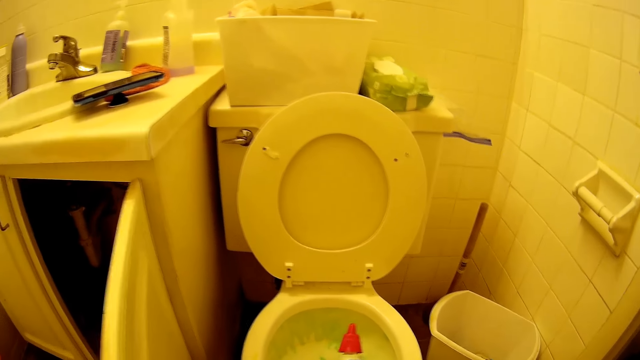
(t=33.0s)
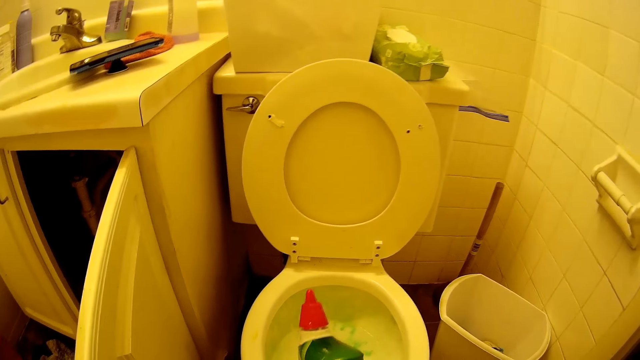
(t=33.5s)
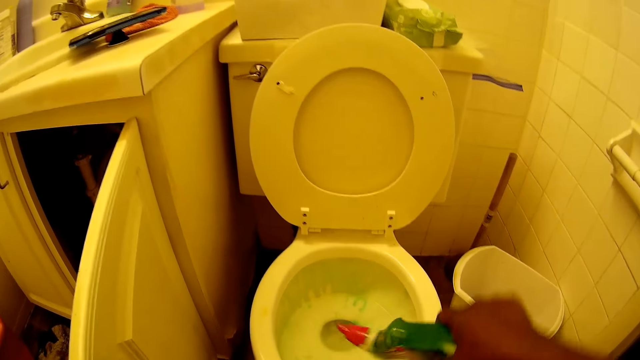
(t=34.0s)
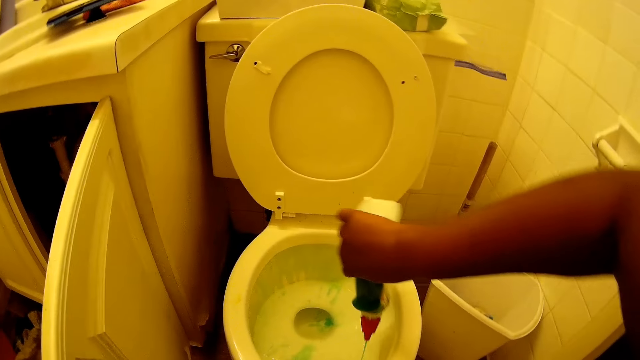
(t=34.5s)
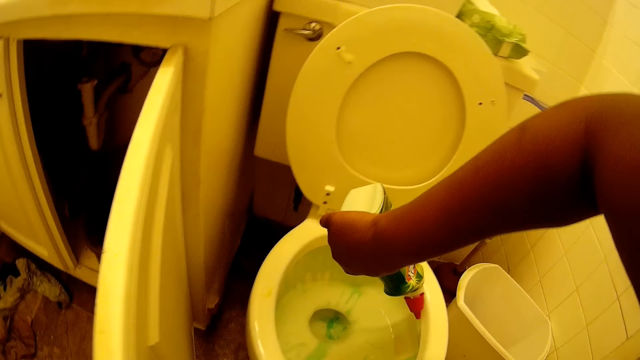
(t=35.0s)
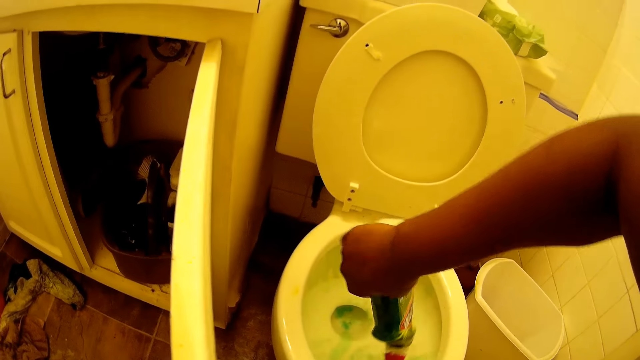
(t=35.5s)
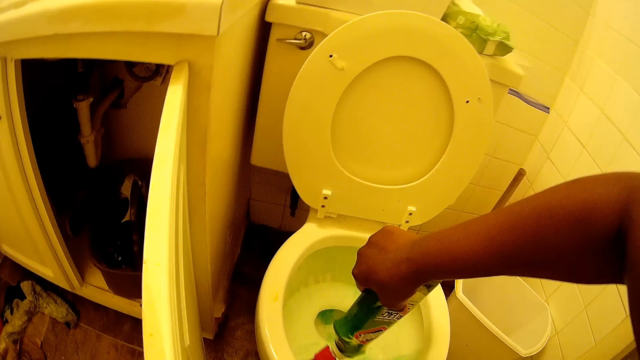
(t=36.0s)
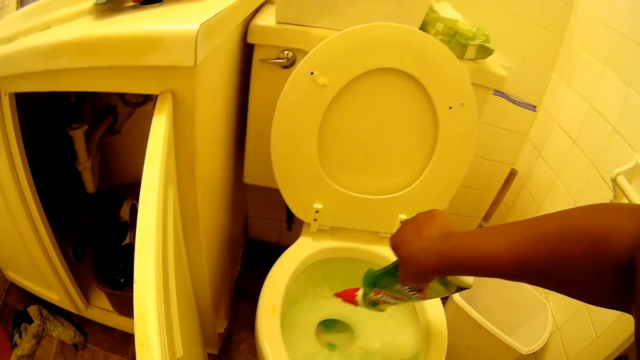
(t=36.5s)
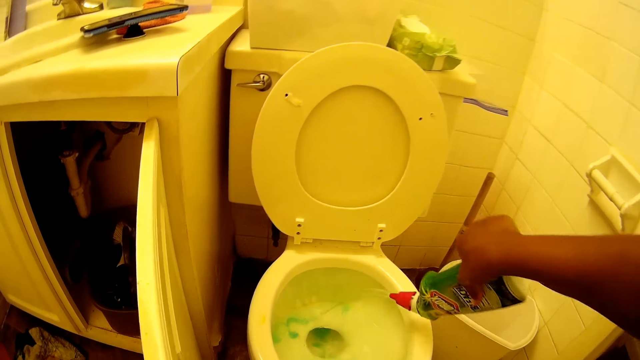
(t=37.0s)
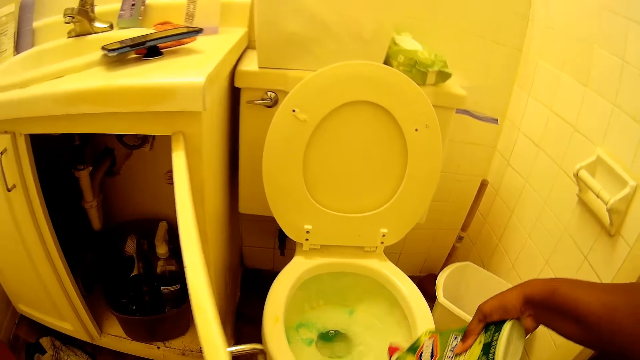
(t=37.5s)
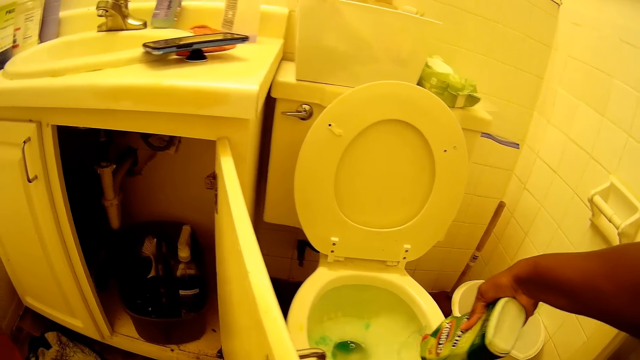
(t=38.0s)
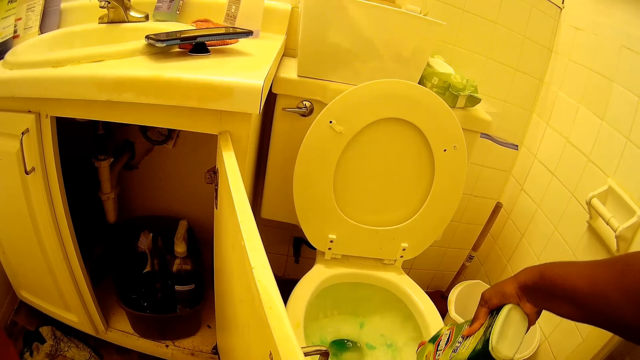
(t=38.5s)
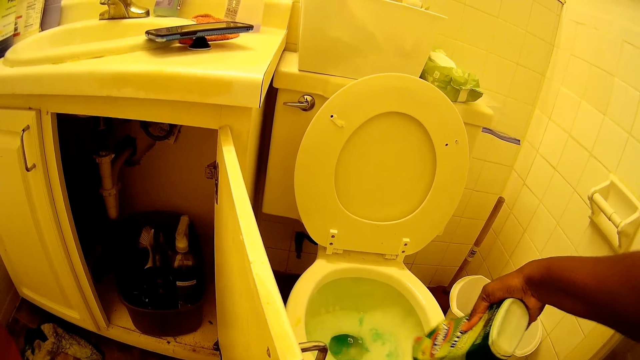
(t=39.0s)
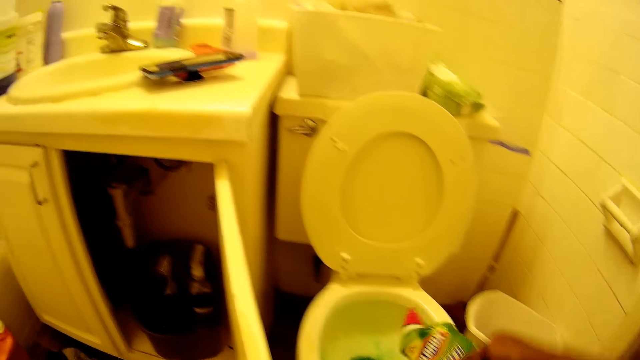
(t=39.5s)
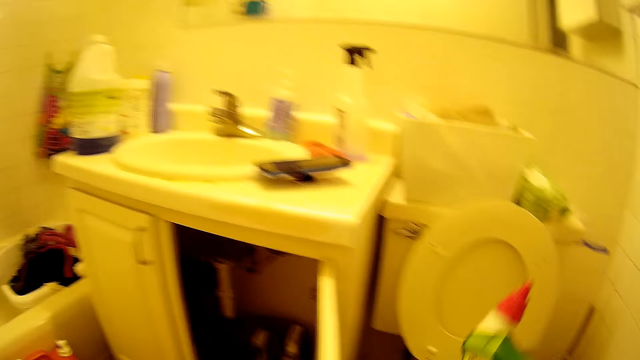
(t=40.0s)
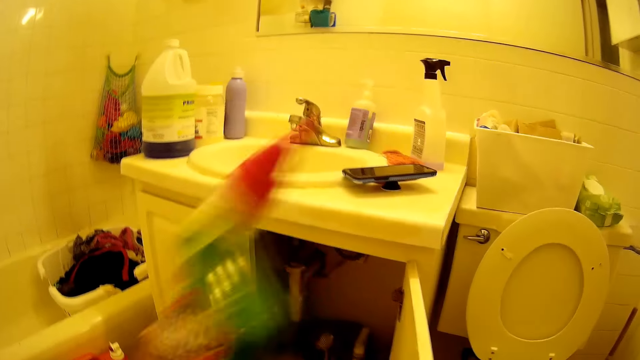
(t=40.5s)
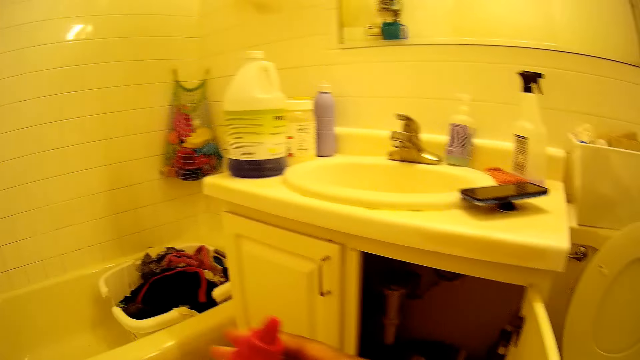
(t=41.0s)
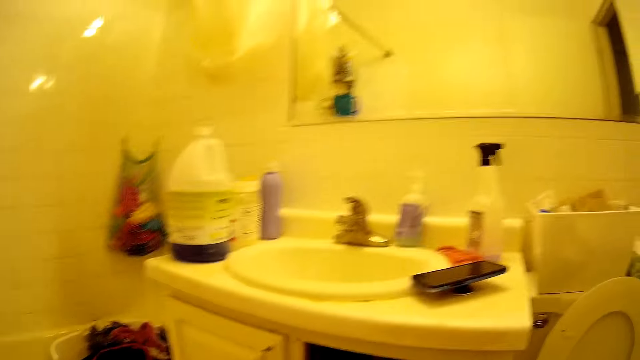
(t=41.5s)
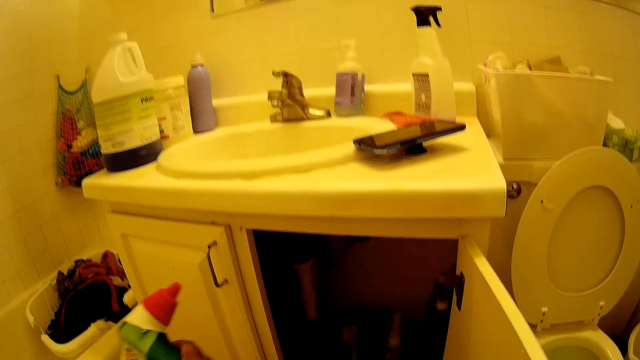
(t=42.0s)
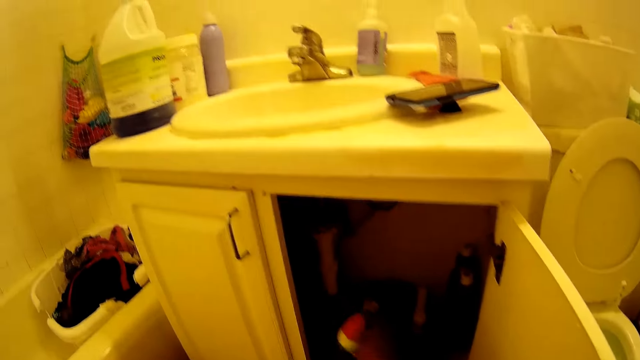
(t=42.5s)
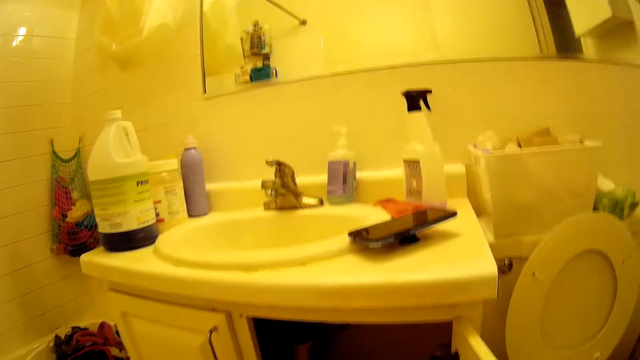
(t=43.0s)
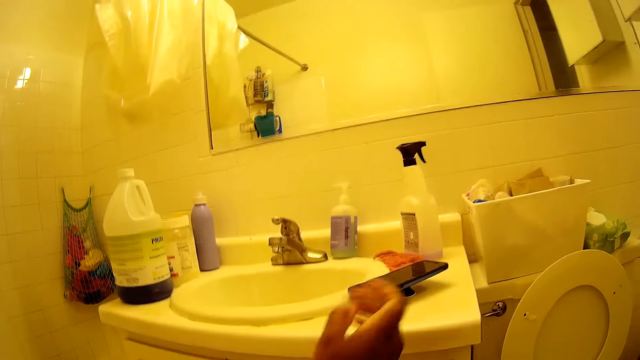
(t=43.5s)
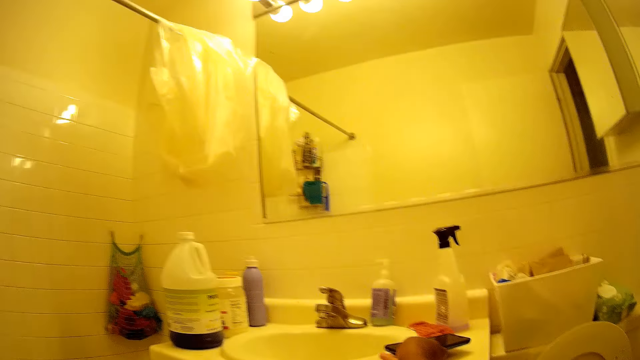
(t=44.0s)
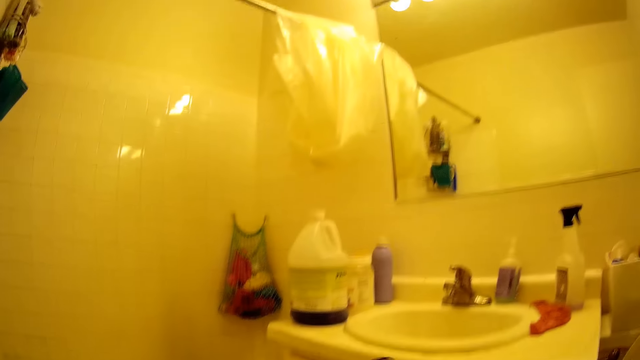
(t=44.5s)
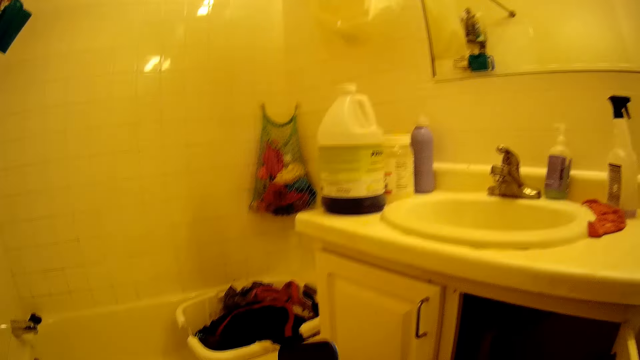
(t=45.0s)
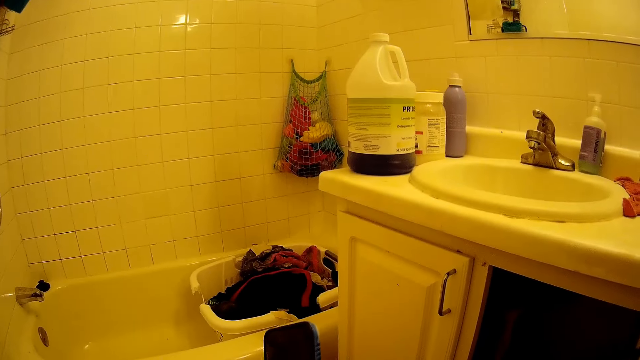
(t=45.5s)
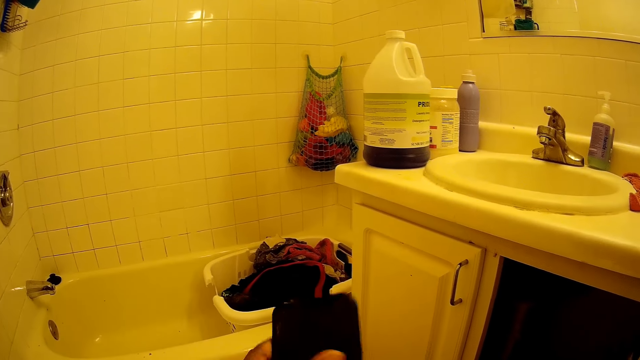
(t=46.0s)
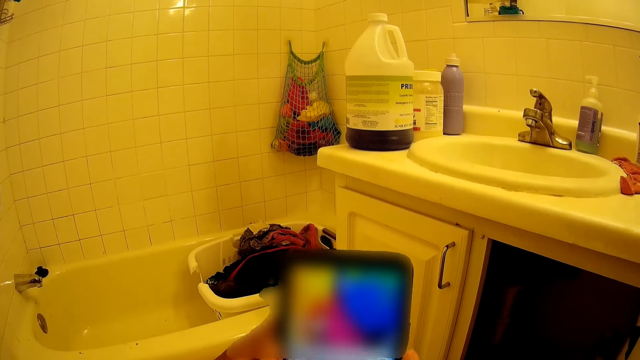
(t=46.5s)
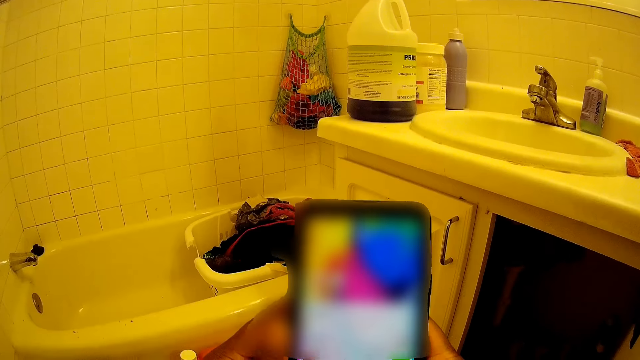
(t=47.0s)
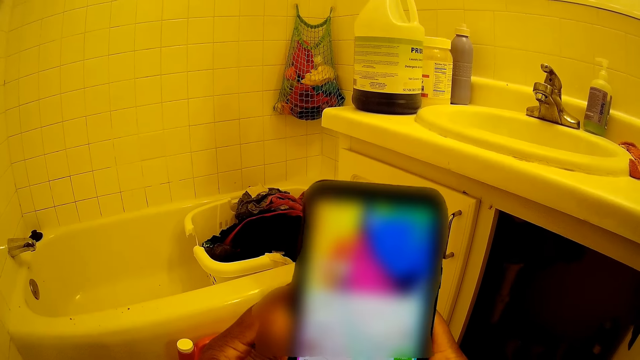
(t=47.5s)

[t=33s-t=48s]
The camera wearer holds the bottle with both hands. She puts the bottle of toilet cleaner into the cupboard with her right hand. She lifts a phone from a bathroom sink with her right hand. She holds the phone with both hands. She uses the phone.

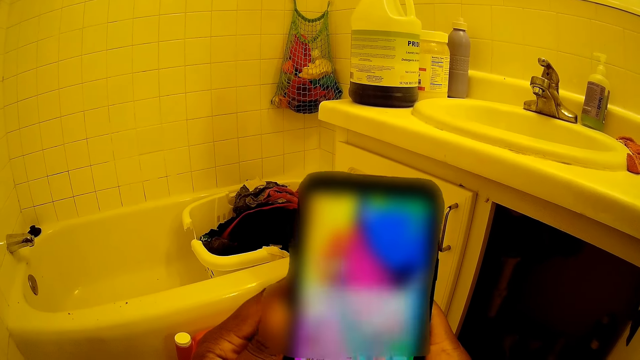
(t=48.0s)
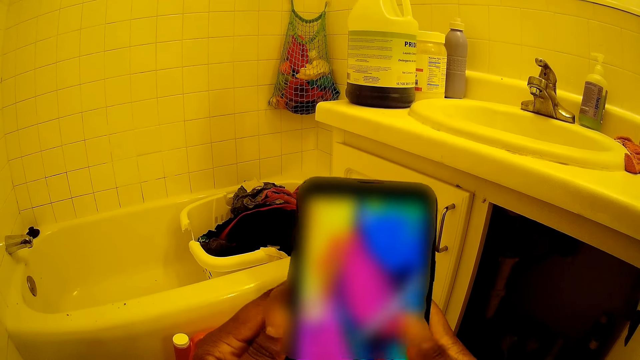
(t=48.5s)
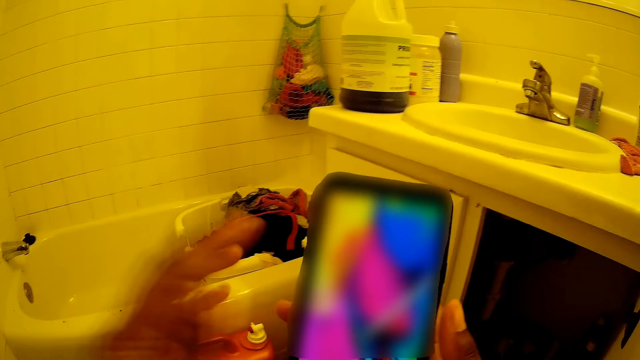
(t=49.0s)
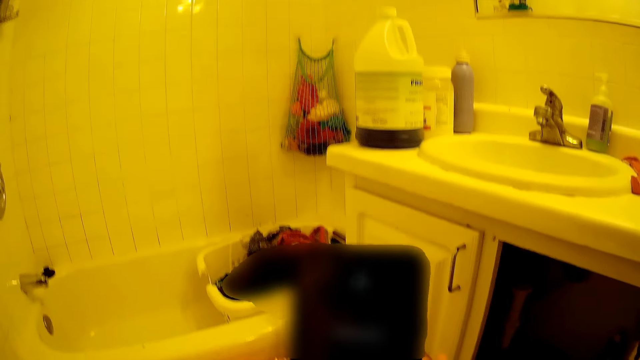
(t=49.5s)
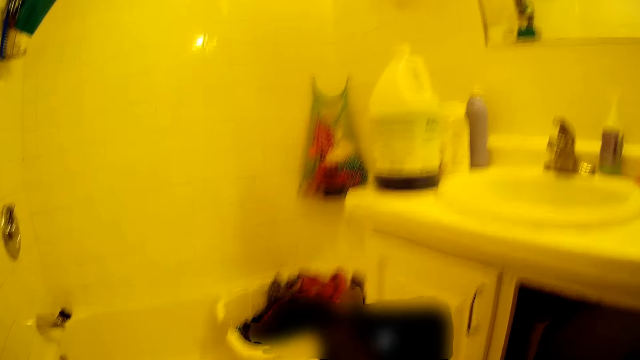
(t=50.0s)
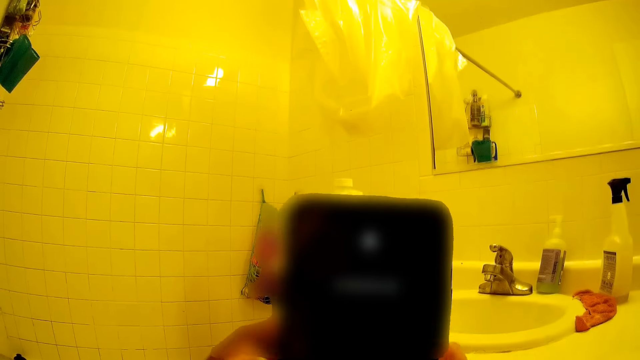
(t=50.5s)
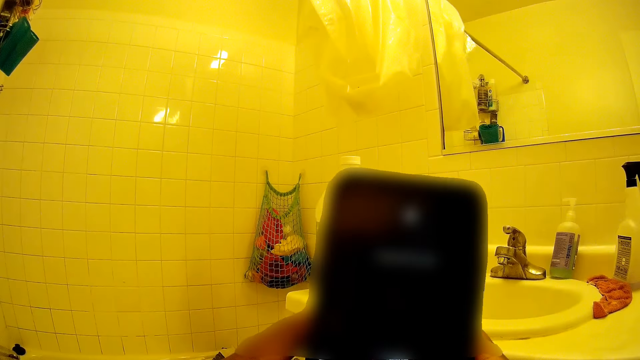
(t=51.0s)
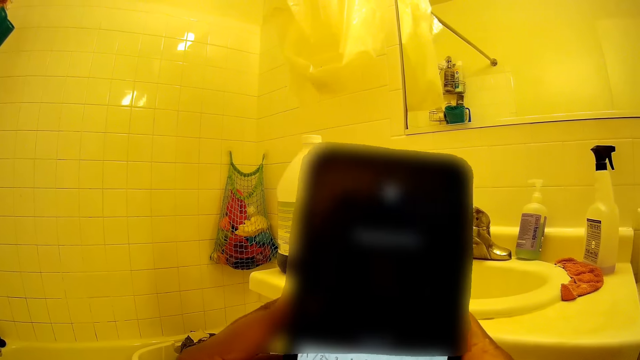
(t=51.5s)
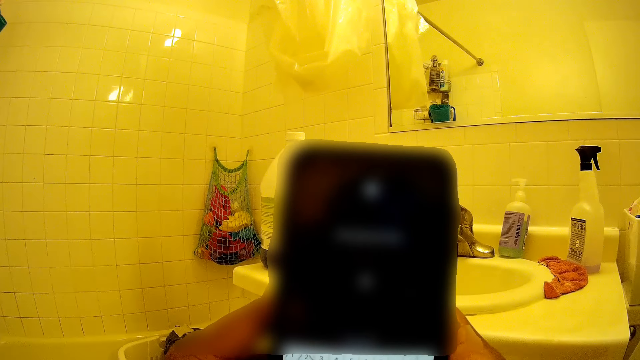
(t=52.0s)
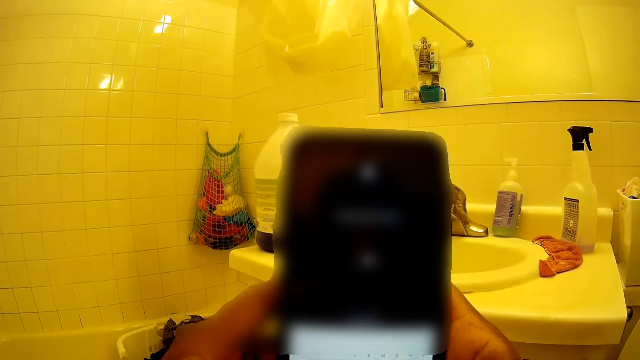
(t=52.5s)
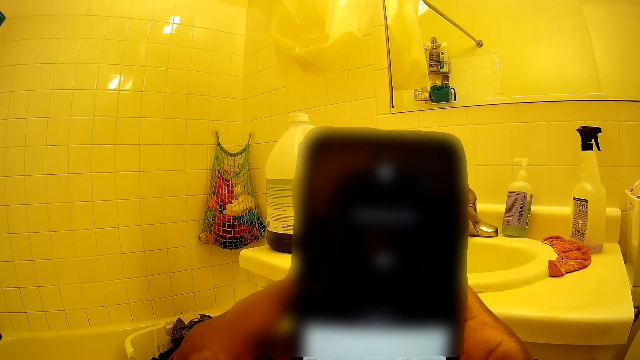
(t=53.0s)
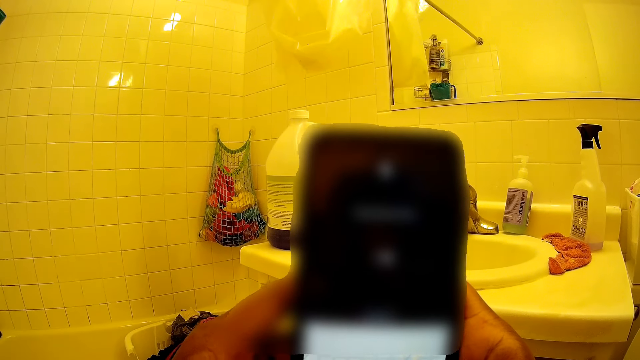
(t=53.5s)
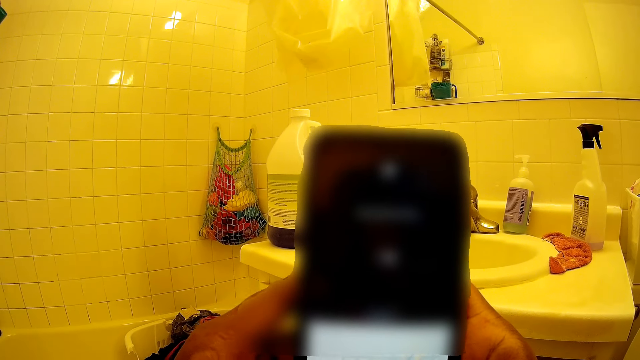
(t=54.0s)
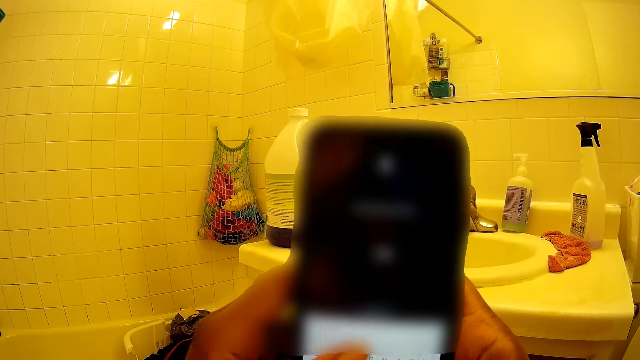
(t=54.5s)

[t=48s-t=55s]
The camera wearer lifts her left hand from the phone. She holds the phone with both hands.
